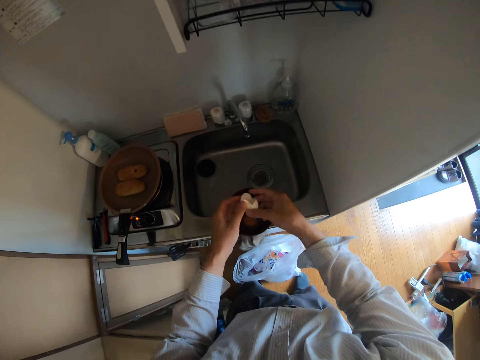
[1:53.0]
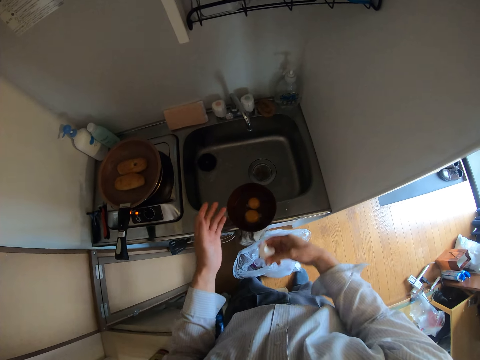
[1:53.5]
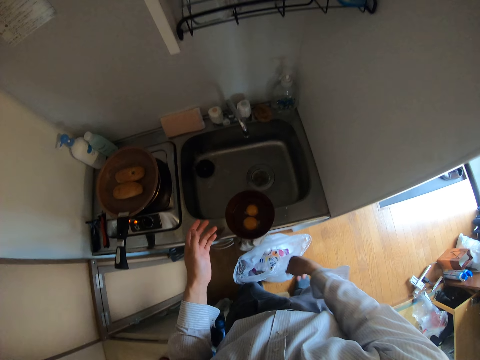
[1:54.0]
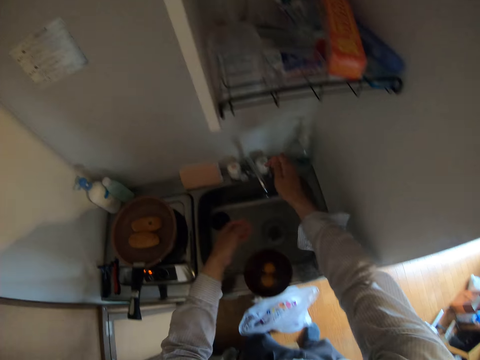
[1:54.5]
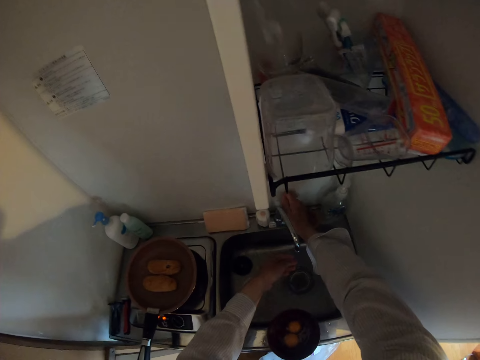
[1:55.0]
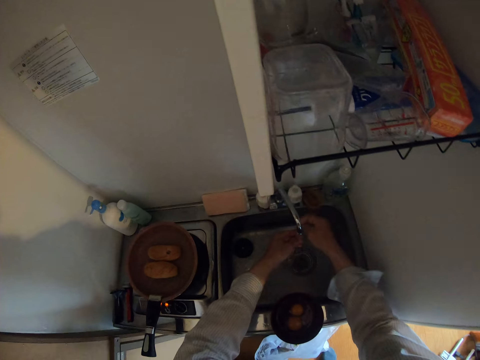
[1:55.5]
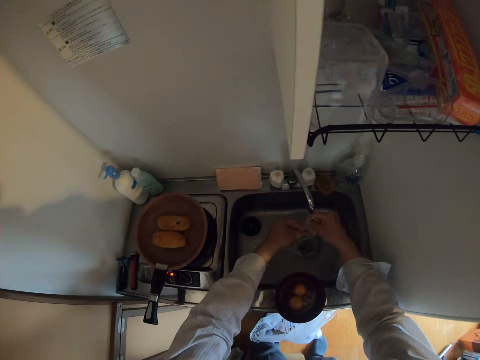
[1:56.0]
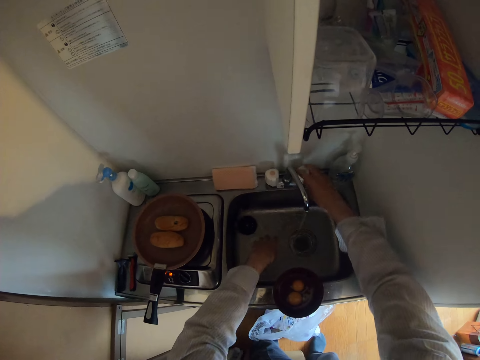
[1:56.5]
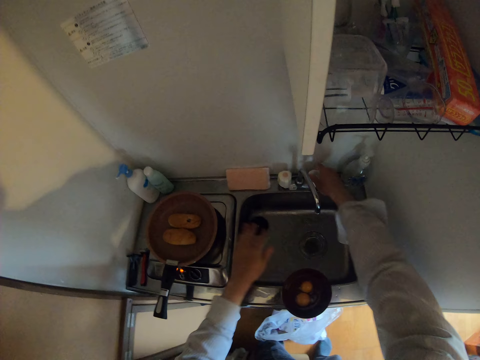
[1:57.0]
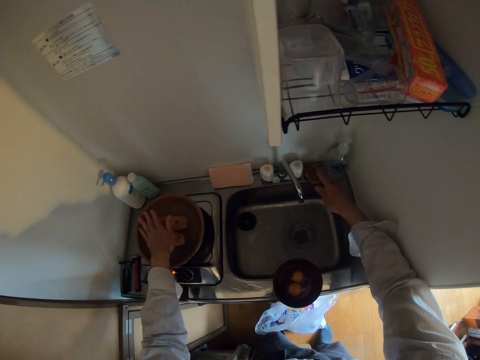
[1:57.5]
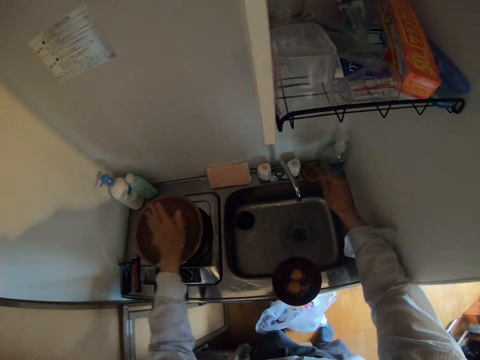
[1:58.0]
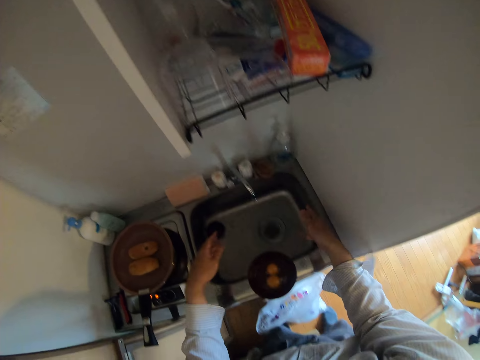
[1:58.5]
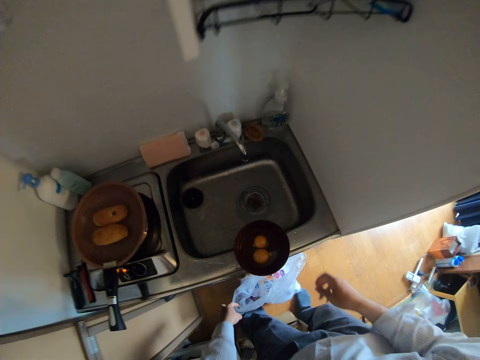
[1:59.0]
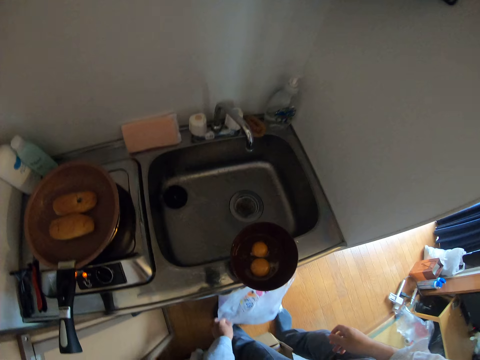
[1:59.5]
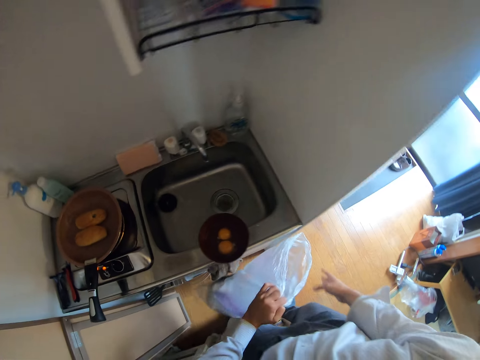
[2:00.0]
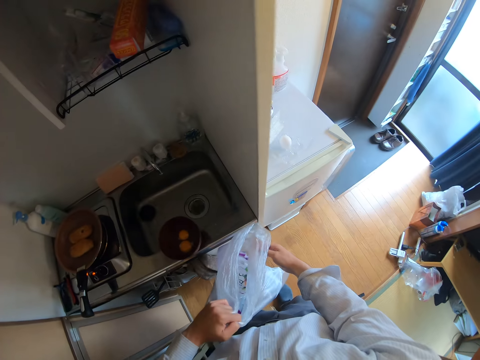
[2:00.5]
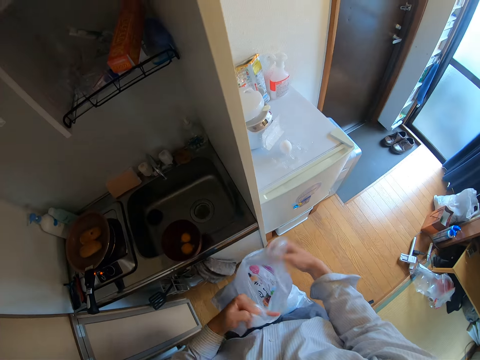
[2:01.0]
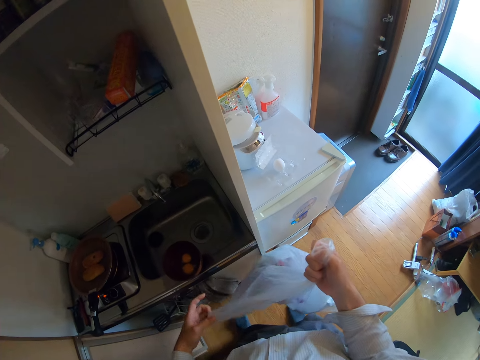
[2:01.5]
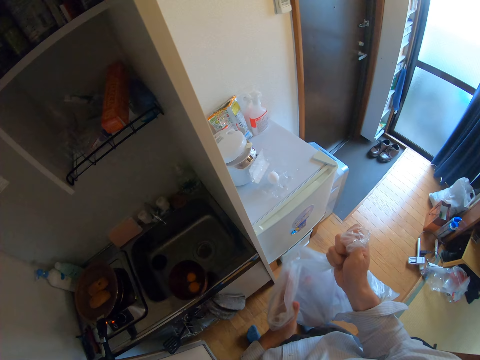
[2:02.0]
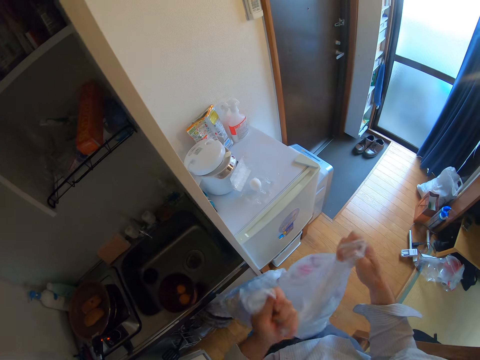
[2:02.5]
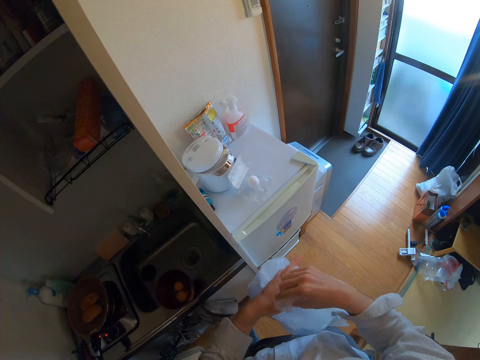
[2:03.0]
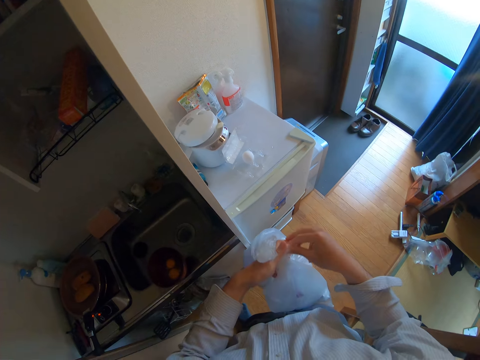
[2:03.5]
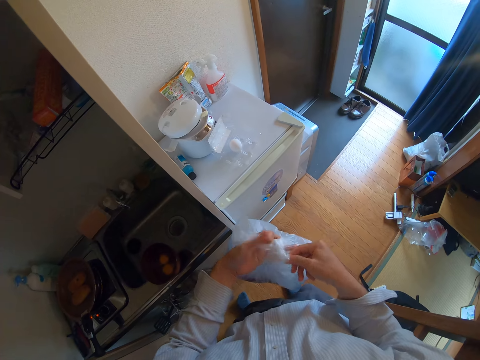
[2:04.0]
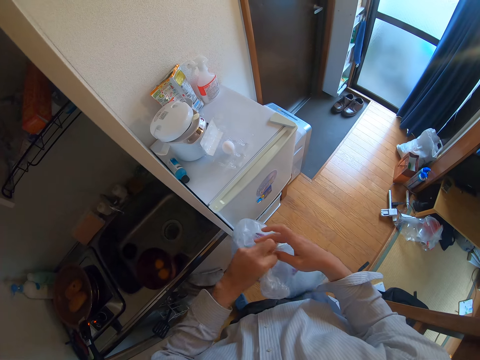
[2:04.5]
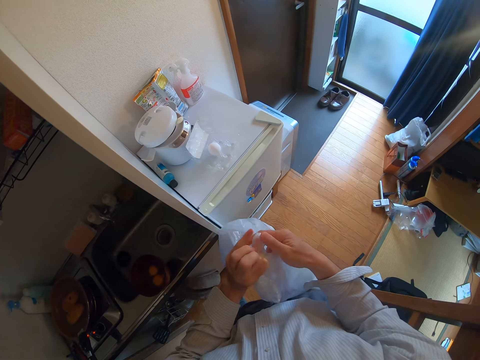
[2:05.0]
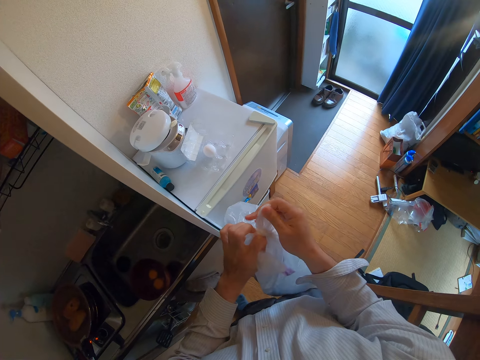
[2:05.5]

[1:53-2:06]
The camera wearer joins the shells together. He places the shells on his other hand, lowers his hand towards the paper bag, and throws the shells in the paper bag. He moves his hands forwards. He turns on the tap. He moves his hand backwards. He rinses his hands at the tap with the water. He moves his hand forwards. He turns off the tap. He moves his left hand above the frypan on the stove. He places his hand over the frypan. He moves his hand towards the sink. He lowers his hand towards the paper bag. He holds the paper bag with his hand. He lifts up the paper bag from the floor. He moves his other hand towards the paper bag. He holds the paper bag with both his hands. He ties a knot on the paper bag with his hands.

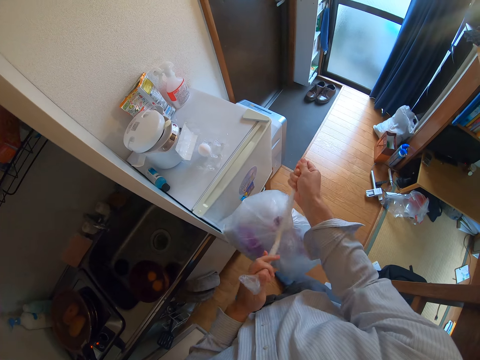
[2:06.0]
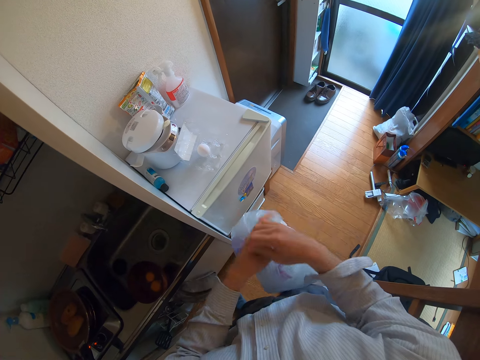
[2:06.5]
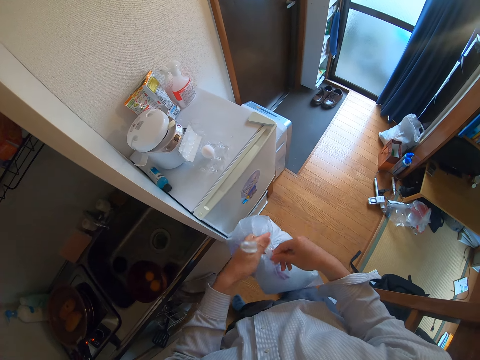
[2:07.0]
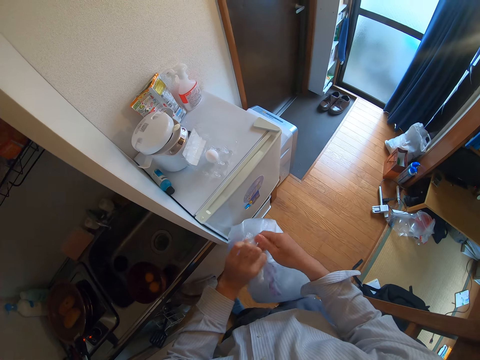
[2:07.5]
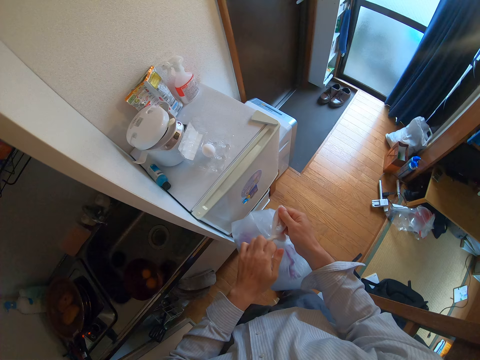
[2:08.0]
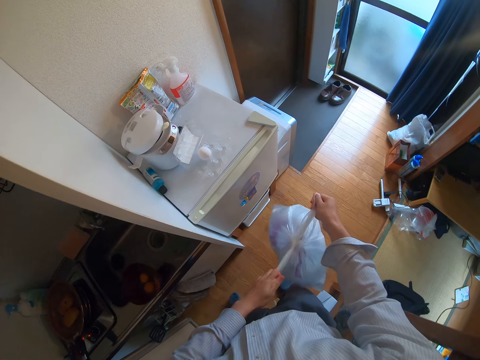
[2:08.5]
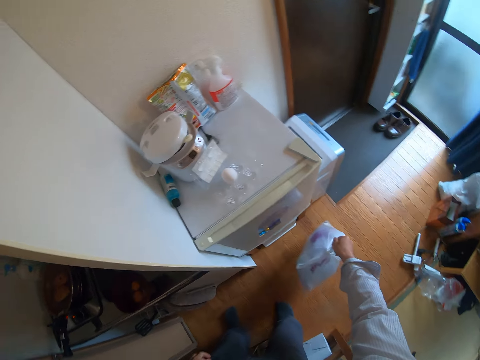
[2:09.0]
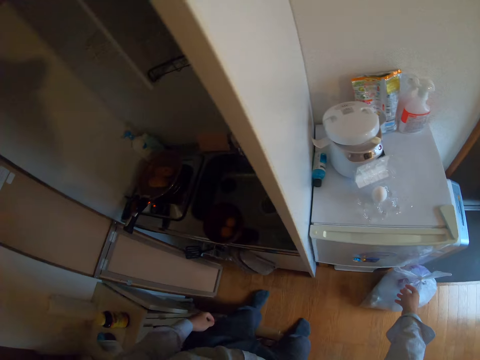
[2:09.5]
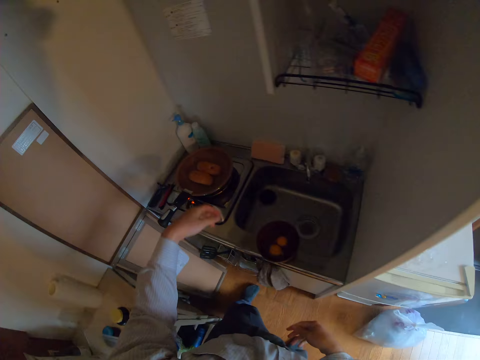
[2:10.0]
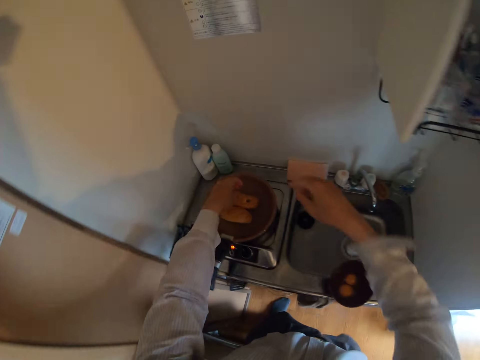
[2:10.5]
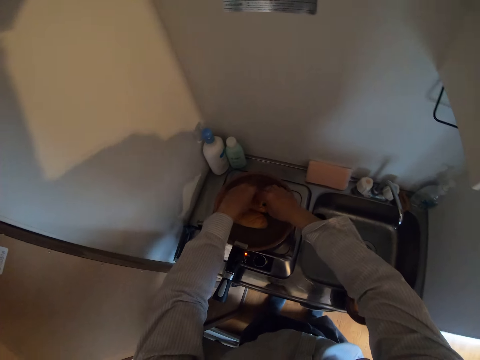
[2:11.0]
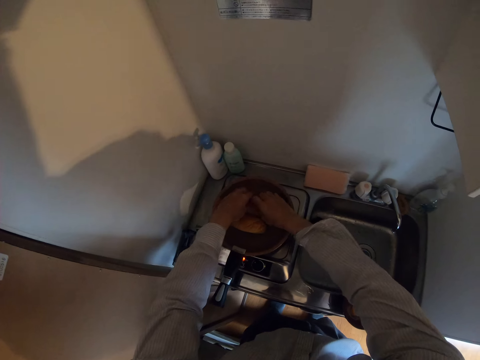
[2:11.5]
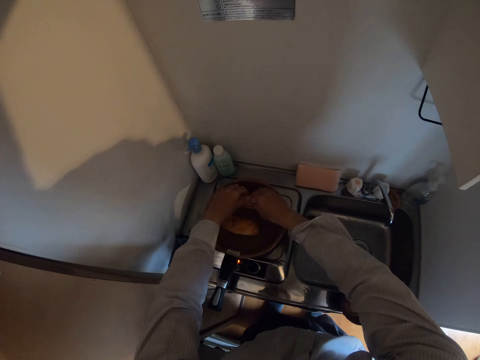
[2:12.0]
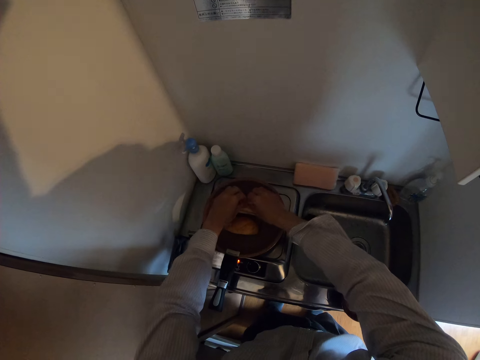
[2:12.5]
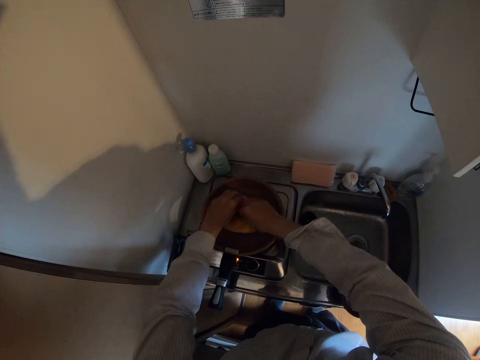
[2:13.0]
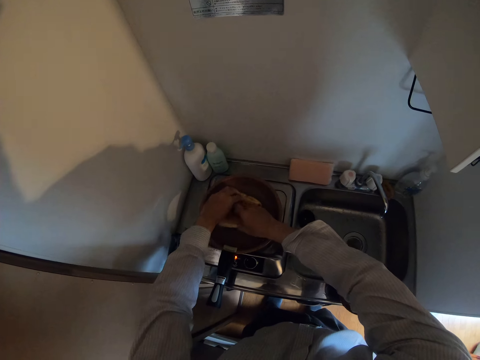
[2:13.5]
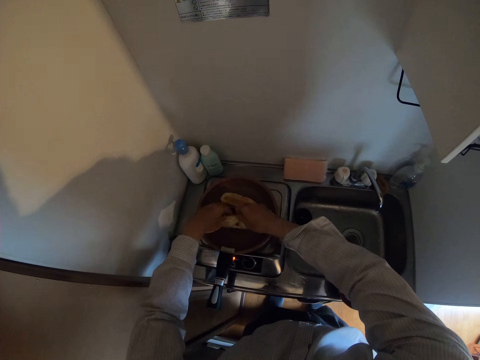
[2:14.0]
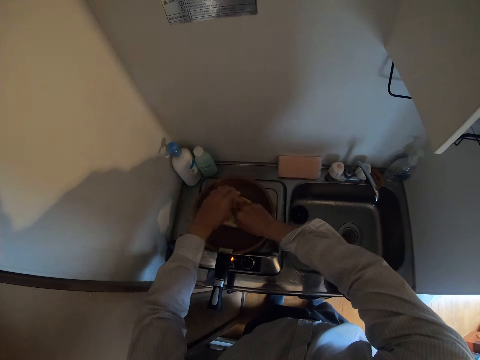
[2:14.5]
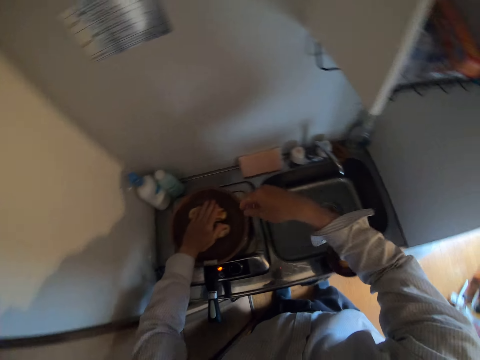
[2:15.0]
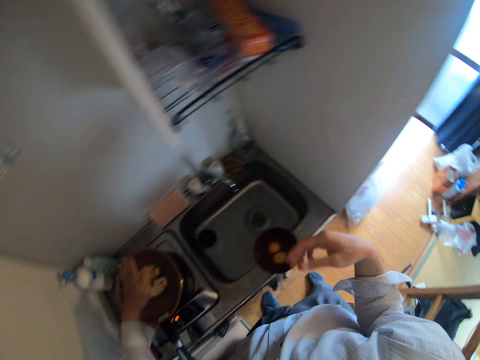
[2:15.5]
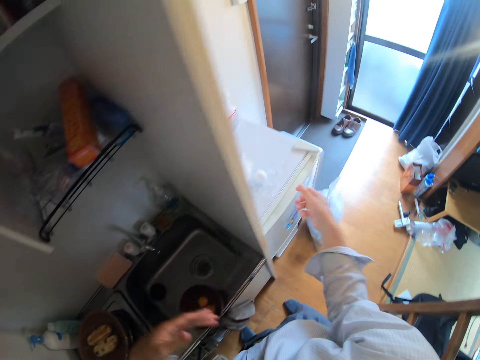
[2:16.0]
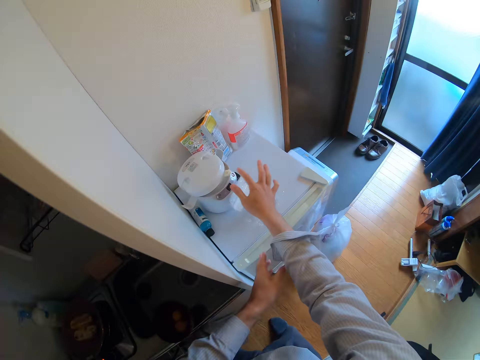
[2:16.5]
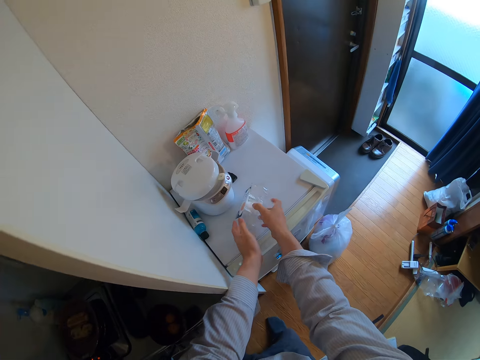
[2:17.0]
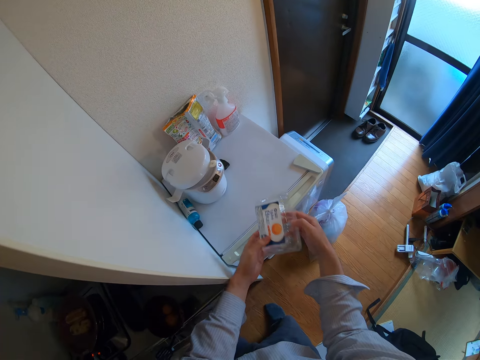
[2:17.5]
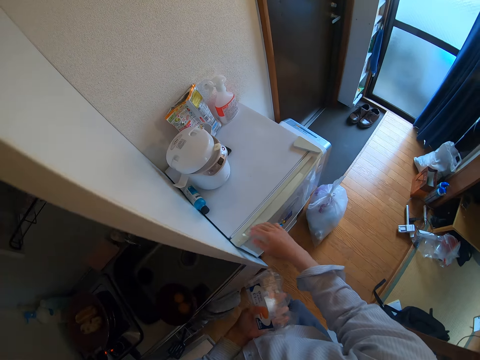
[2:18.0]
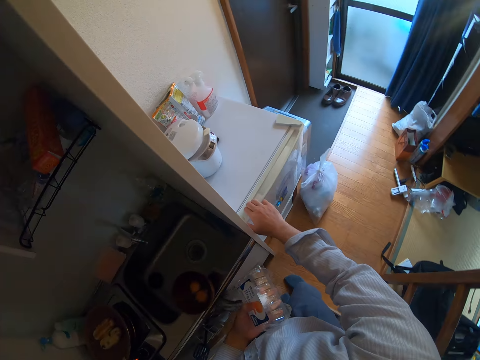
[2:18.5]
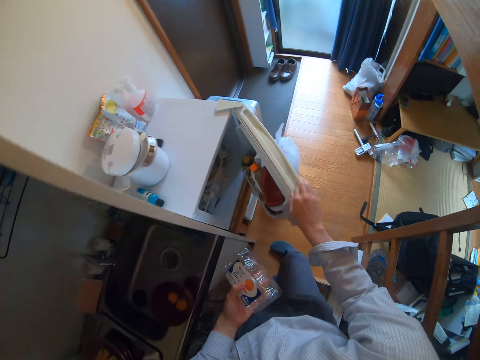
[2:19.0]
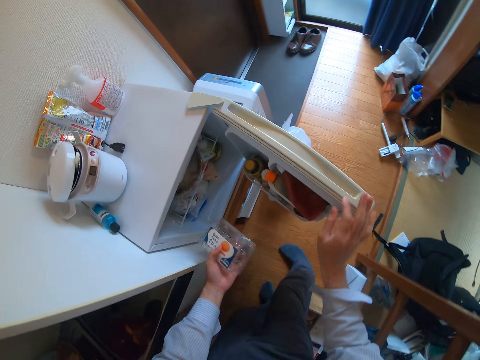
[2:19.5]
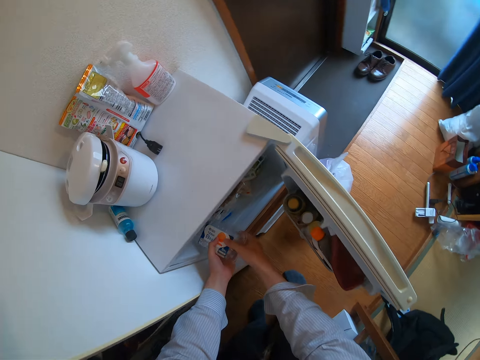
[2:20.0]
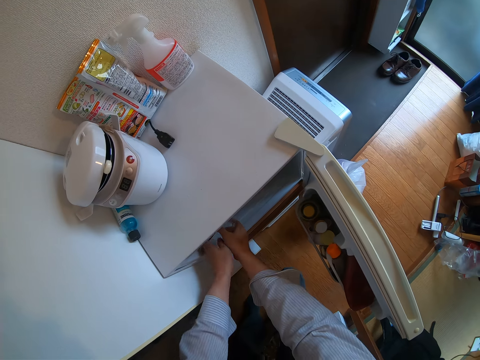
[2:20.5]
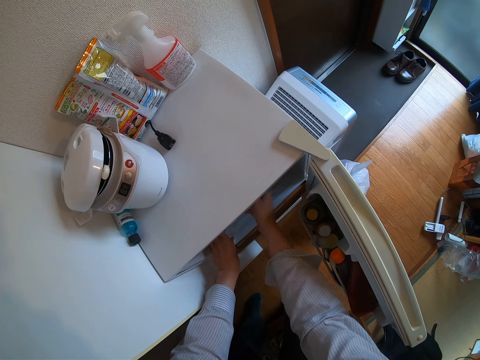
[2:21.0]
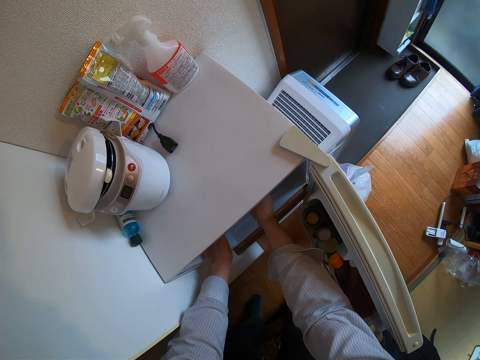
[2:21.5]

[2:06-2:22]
The camera wearer lowers the paper bag towards the floor. He places the paper bag on the floor. He moves his hand towards the pan. He holds the bun with his hand. He turns the bun in the frypan. He moves his hand backwards. He holds the other bun with his hand. He holds the bun with both his hands. He turns the other bun. He places his hand on the buns. He moves his hand forwards. He moves his other hand forwards. He holds the tray with his hands. He closes the tray or egg crate on the fridge. He holds the tray with both his hands. He lifts up the tray. He places the tray on his other hand. He holds the fridge door with his hand. He opens the fridge. He moves his hand towards the inside of the fridge. He holds the tray with both his hands. He places the tray inside the fridge.
